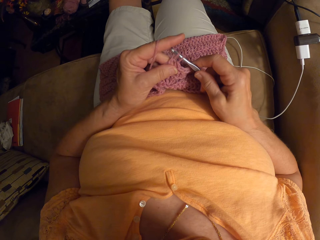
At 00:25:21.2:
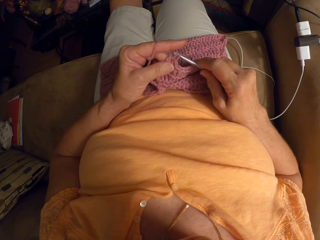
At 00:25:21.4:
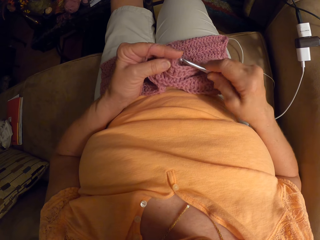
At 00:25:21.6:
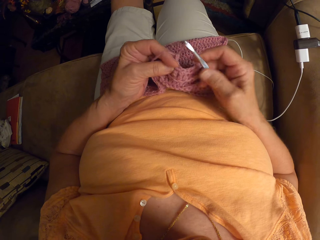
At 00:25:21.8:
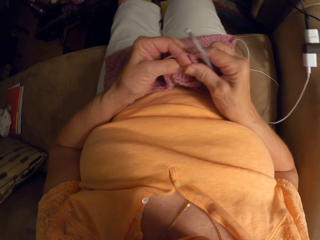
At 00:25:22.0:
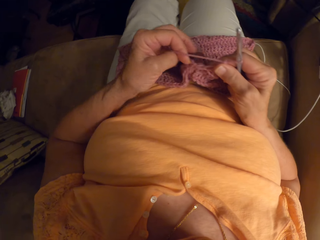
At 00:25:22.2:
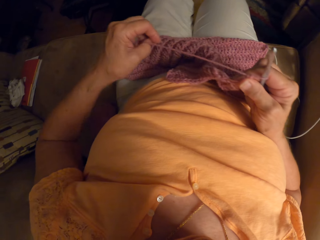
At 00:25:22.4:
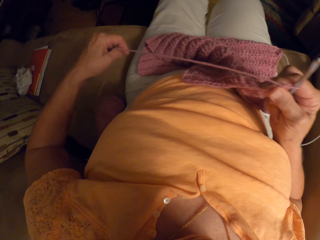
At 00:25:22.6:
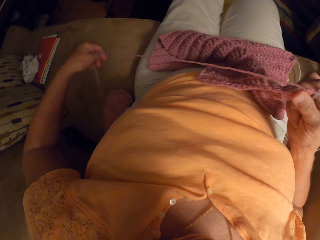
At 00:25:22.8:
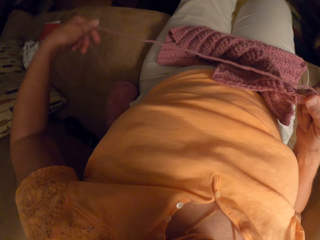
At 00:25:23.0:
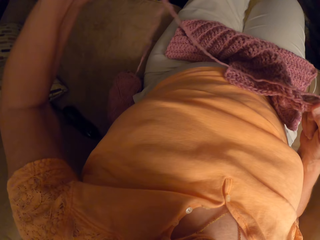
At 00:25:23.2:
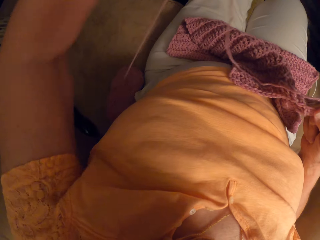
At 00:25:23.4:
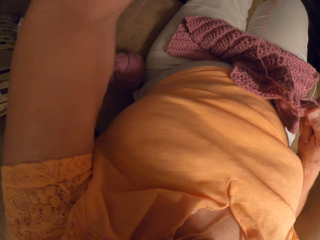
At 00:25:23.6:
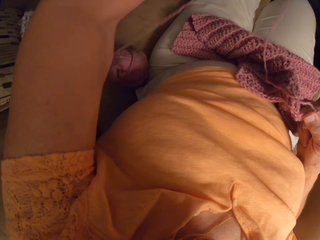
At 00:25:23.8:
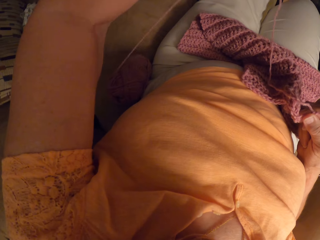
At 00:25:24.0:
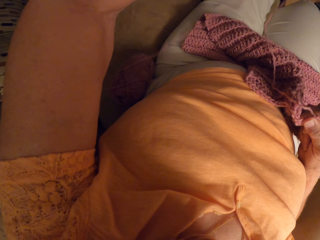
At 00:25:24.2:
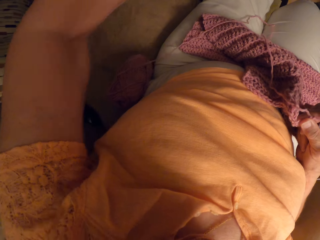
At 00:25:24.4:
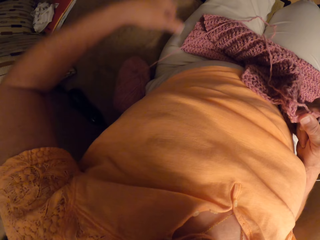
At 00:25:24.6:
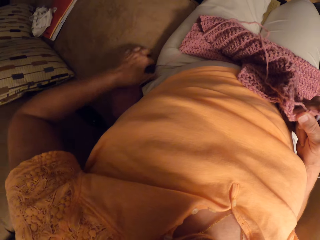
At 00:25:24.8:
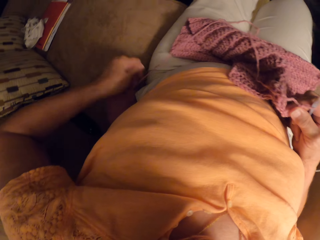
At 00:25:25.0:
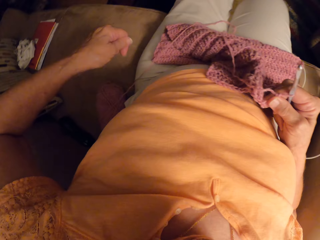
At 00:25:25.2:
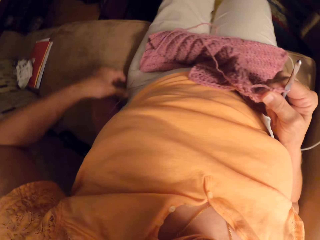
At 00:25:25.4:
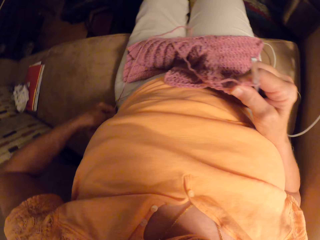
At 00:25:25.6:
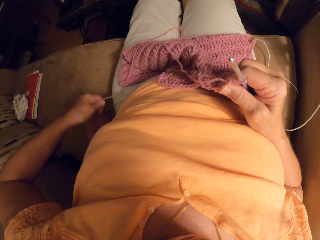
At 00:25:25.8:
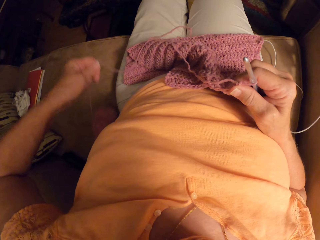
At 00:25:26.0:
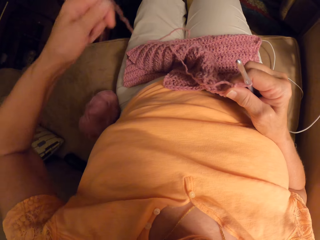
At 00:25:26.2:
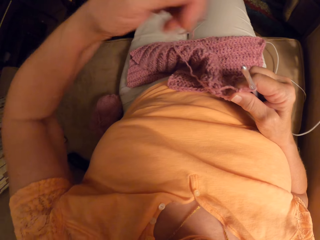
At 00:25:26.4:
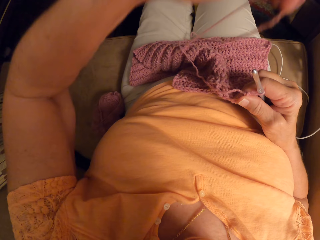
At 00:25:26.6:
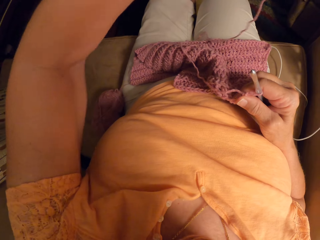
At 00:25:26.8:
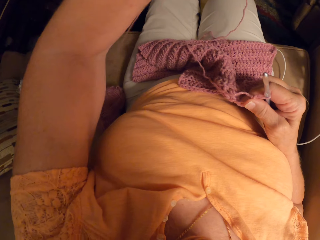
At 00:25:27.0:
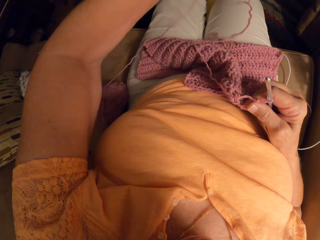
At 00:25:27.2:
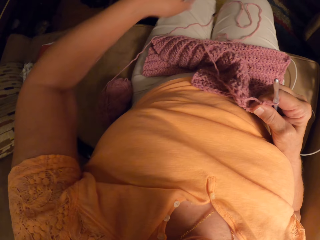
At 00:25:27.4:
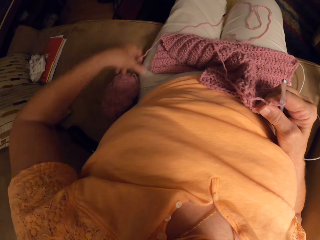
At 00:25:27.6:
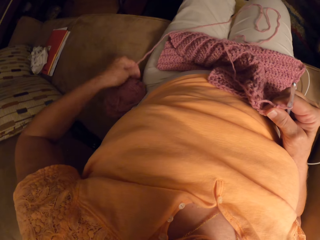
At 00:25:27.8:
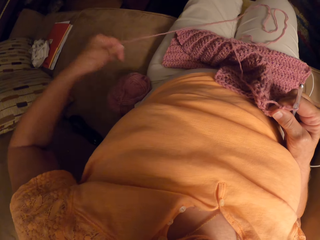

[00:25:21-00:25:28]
The camera wearer stretches the thread. They pull the strand of the yarn.

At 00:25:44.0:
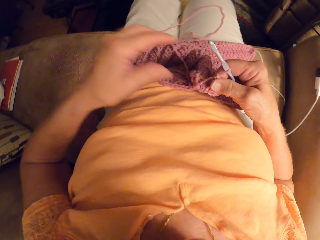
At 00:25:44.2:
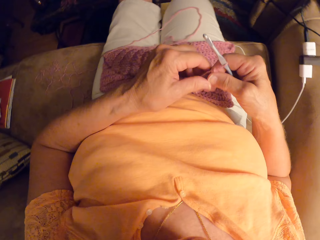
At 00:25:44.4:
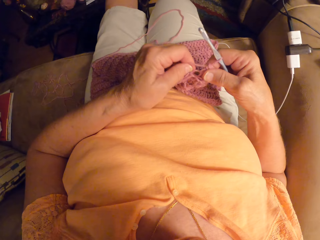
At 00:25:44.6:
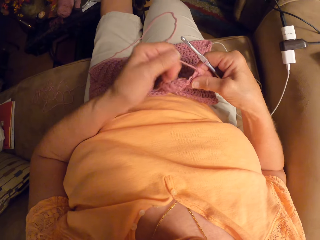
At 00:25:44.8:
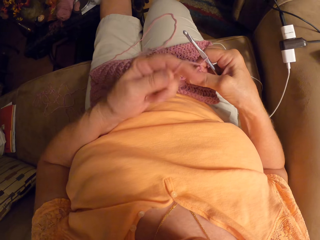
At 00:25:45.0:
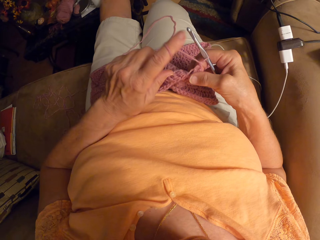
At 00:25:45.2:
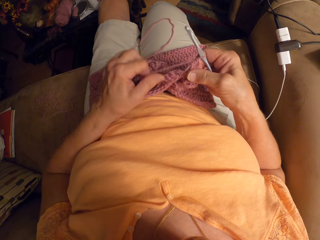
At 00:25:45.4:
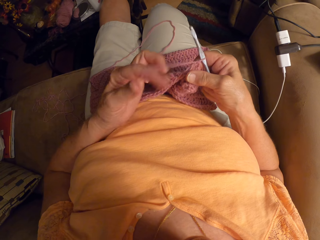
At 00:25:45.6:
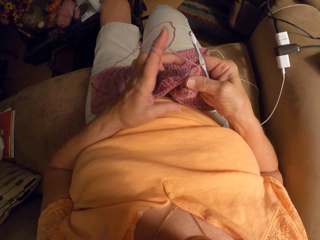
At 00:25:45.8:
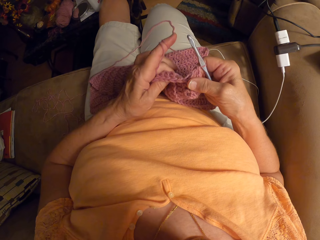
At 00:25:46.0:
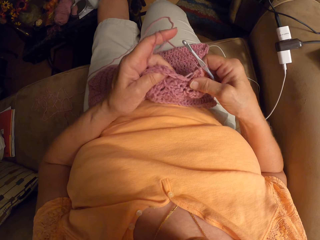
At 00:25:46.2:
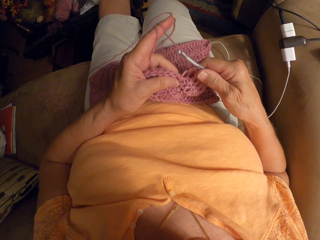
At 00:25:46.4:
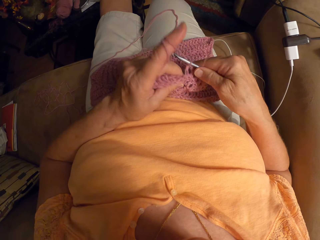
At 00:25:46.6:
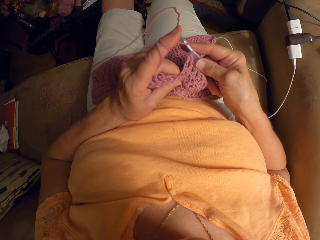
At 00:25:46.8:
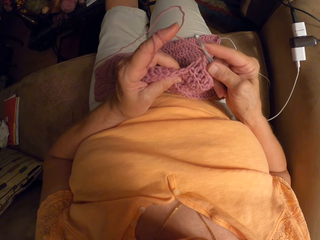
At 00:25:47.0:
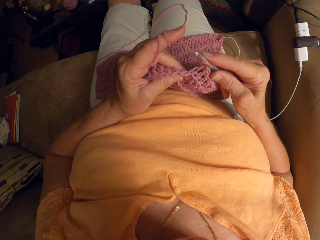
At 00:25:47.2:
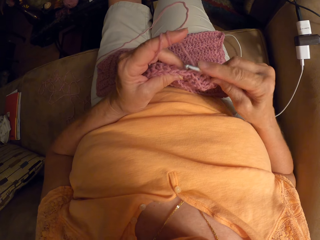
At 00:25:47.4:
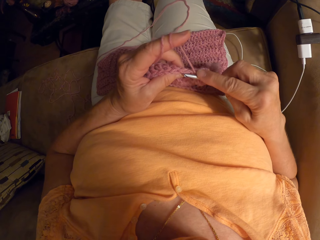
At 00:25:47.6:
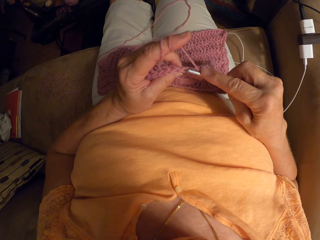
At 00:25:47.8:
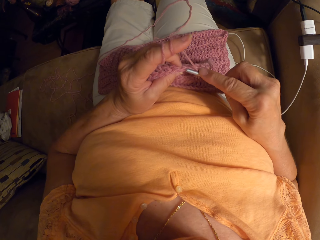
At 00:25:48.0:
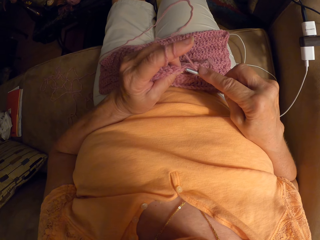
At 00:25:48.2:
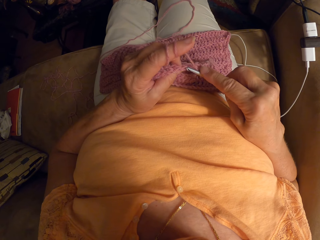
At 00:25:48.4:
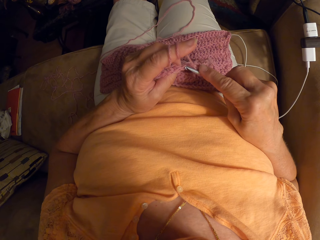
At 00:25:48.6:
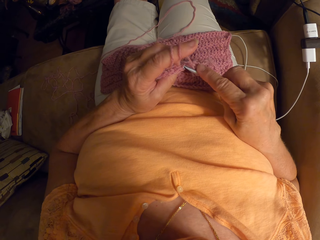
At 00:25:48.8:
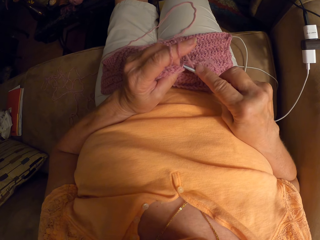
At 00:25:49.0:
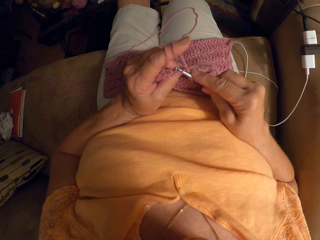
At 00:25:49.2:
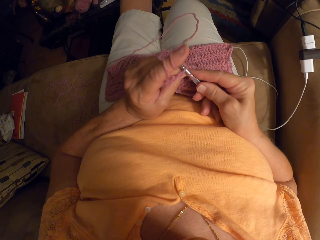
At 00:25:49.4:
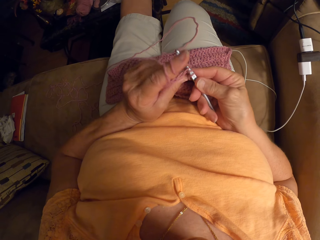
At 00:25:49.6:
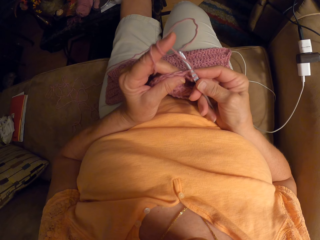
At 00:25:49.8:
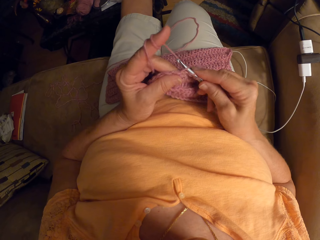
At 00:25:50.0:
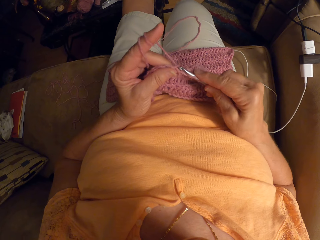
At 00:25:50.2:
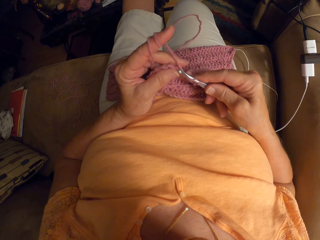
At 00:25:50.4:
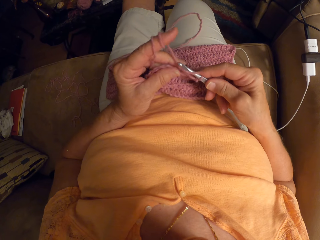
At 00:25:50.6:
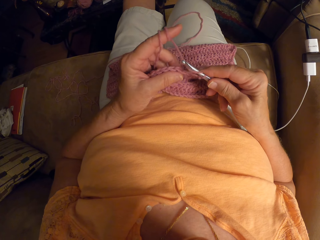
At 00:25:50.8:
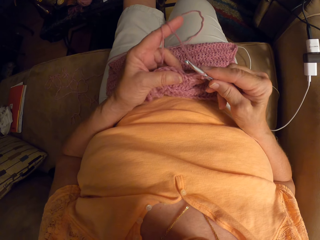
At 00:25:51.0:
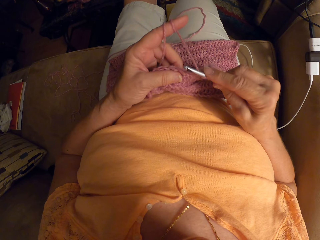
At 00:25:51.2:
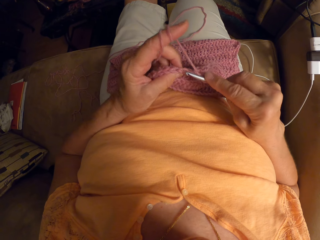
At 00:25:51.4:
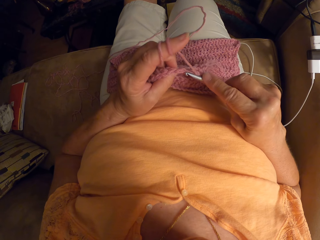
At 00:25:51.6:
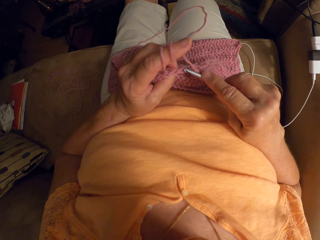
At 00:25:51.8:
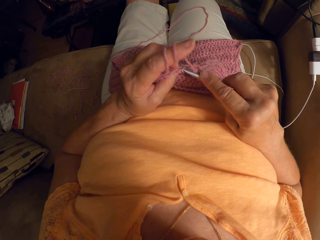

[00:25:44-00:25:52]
The camera wearer continues weaving. They continue to crochet.

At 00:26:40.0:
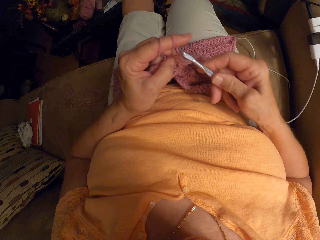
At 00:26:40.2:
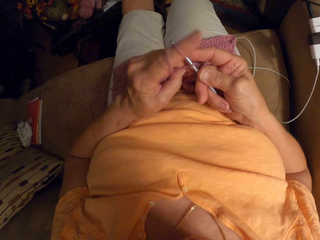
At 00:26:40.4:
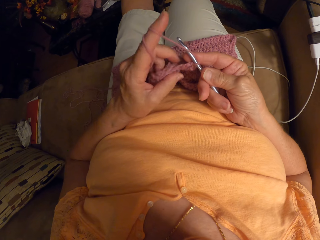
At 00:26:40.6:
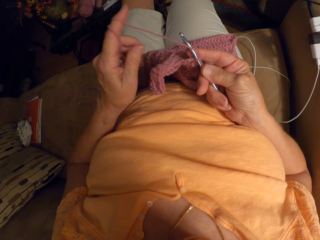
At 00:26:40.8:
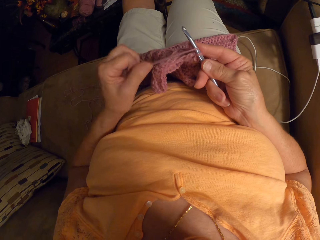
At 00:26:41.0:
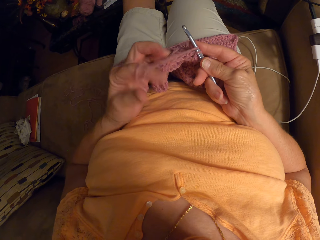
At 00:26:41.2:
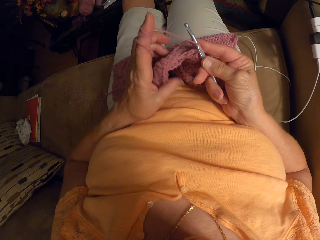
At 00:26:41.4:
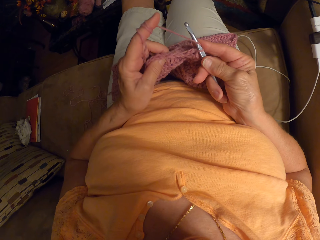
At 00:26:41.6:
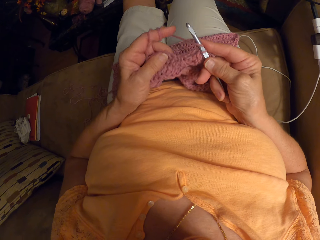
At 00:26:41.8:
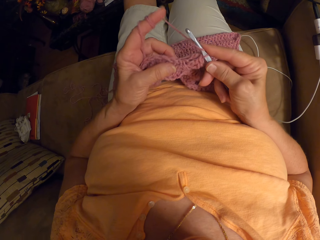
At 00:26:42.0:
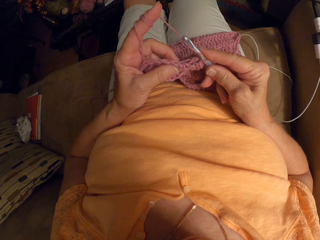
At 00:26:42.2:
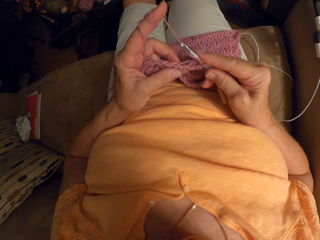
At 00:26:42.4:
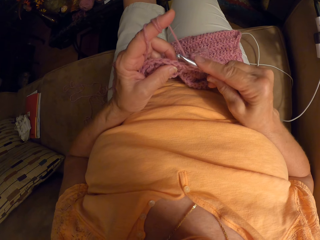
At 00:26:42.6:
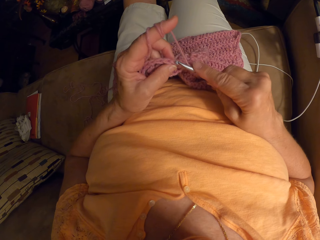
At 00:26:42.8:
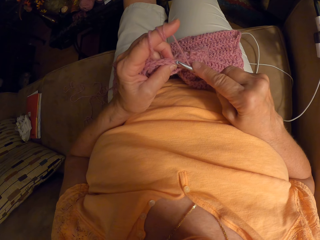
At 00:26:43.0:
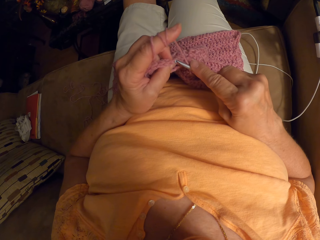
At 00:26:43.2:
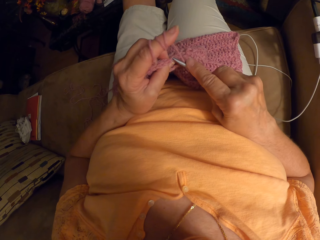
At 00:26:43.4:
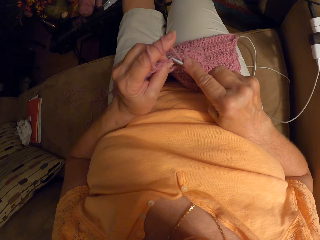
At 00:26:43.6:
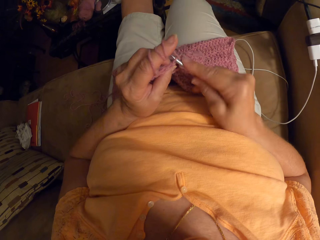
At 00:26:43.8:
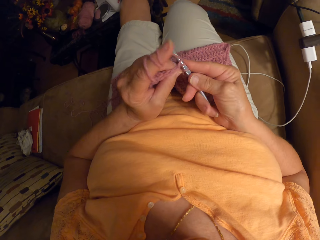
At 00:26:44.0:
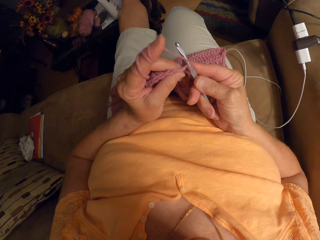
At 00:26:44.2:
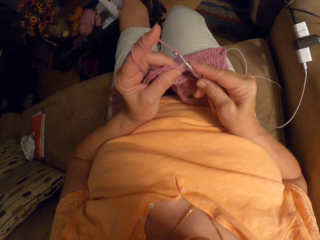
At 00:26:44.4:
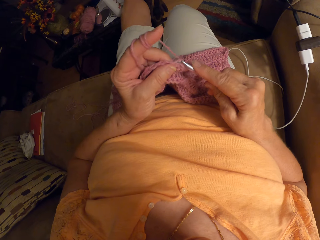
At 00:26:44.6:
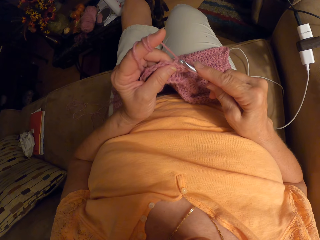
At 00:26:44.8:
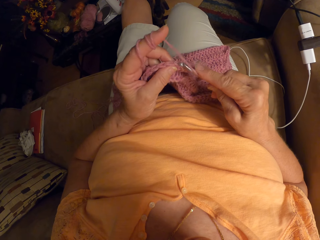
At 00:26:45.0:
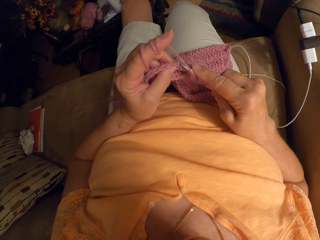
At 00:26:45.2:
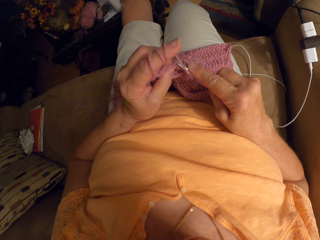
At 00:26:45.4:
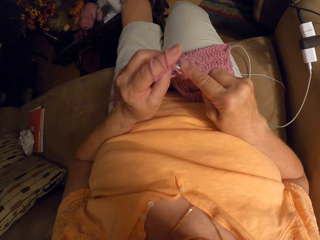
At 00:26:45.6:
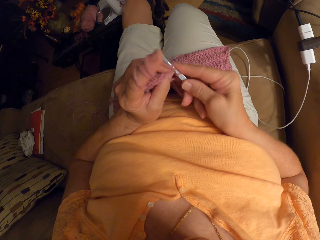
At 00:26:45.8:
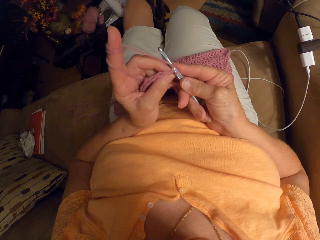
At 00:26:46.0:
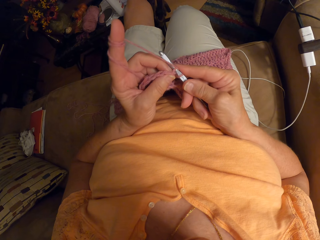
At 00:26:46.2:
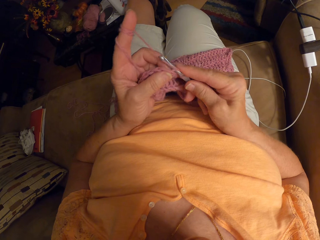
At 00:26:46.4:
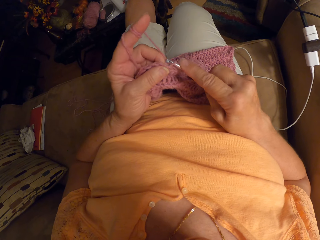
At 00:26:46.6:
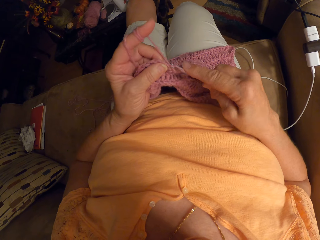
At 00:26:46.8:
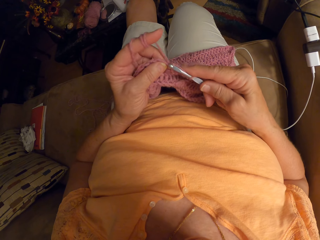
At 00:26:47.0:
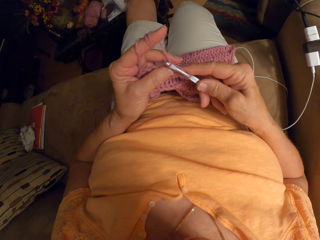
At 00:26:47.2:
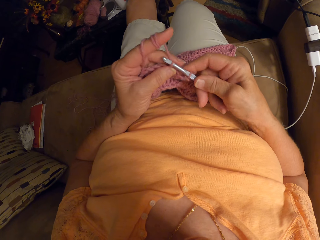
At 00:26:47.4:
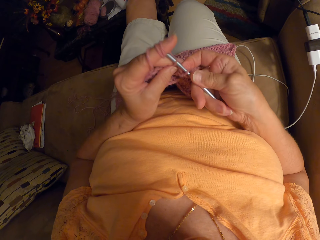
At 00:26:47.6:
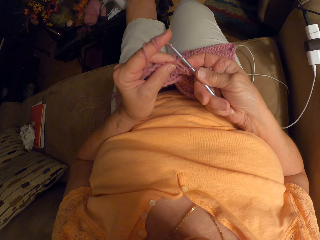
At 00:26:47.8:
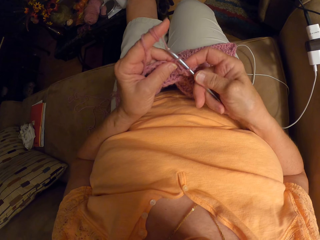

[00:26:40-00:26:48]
The camera wearer folds the thread around her finger. She continues weaving.
